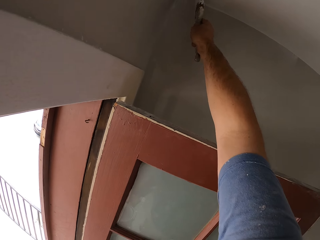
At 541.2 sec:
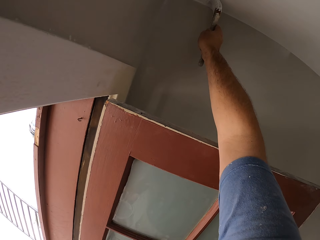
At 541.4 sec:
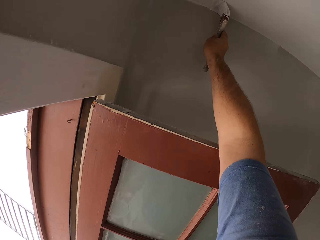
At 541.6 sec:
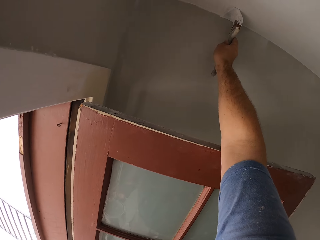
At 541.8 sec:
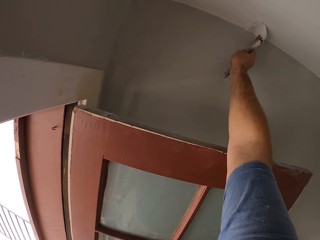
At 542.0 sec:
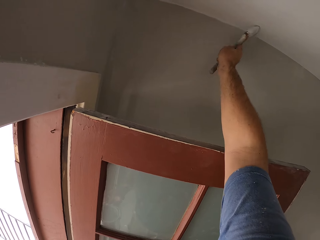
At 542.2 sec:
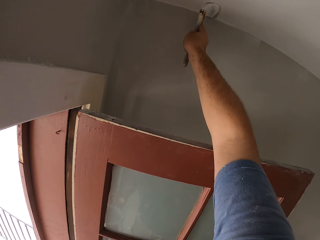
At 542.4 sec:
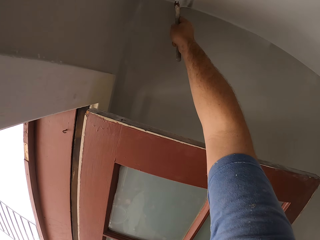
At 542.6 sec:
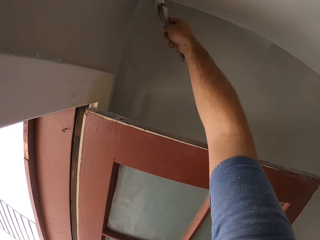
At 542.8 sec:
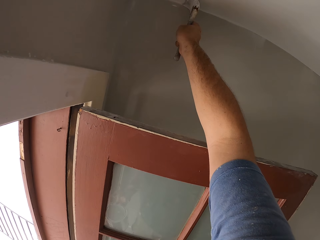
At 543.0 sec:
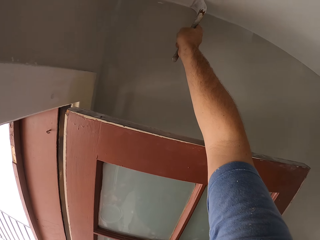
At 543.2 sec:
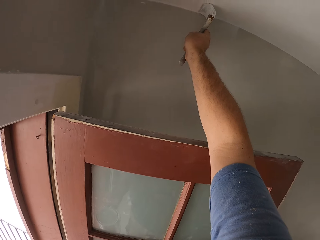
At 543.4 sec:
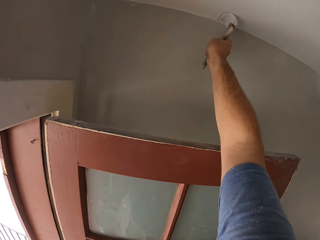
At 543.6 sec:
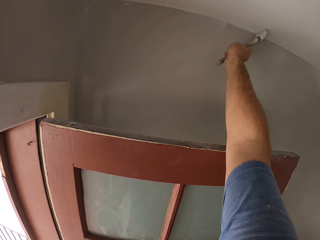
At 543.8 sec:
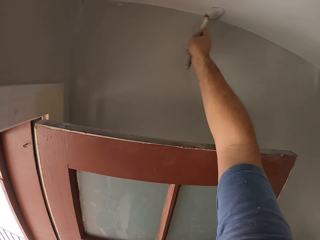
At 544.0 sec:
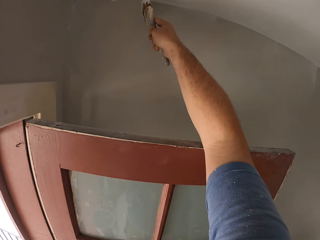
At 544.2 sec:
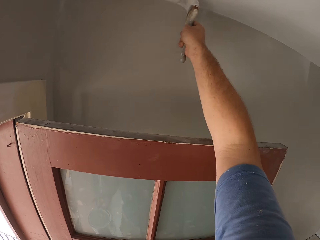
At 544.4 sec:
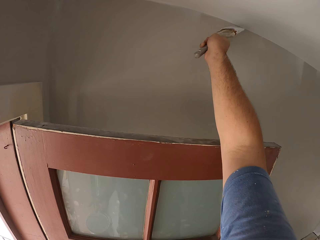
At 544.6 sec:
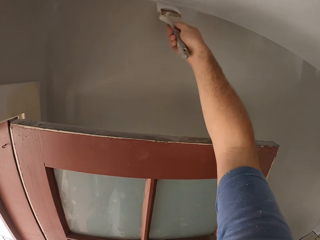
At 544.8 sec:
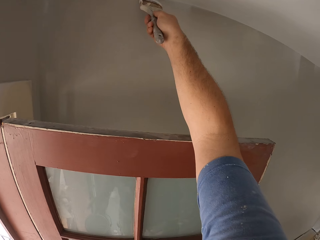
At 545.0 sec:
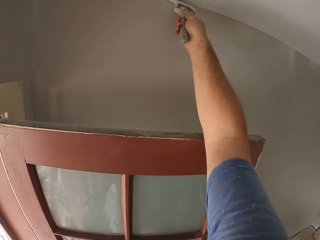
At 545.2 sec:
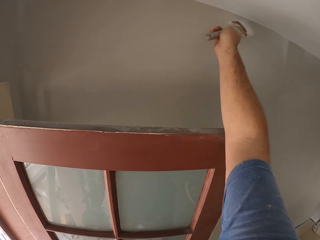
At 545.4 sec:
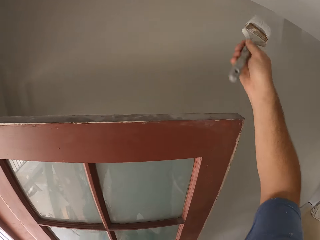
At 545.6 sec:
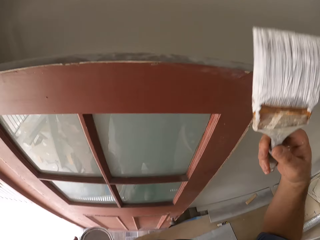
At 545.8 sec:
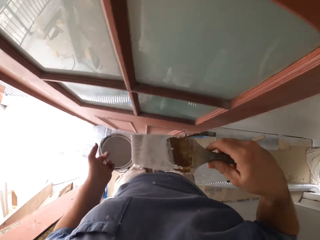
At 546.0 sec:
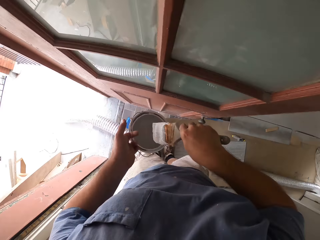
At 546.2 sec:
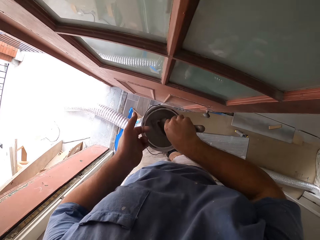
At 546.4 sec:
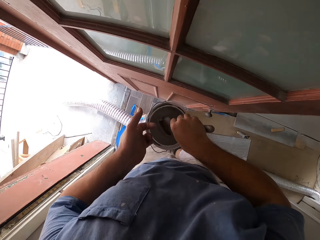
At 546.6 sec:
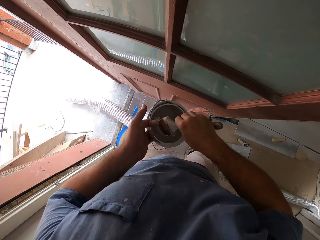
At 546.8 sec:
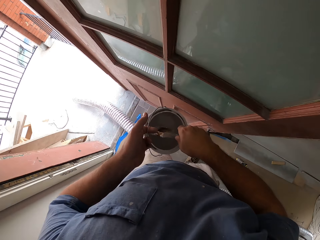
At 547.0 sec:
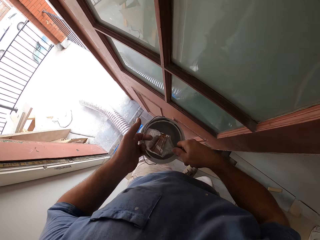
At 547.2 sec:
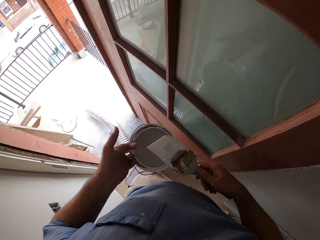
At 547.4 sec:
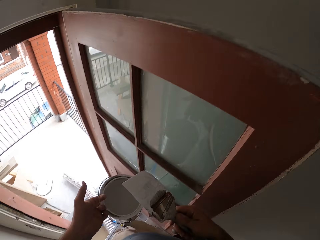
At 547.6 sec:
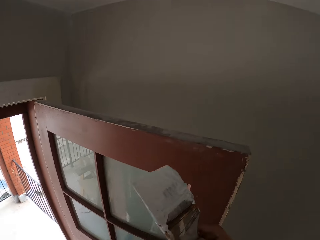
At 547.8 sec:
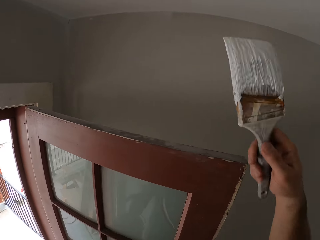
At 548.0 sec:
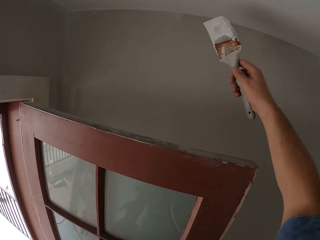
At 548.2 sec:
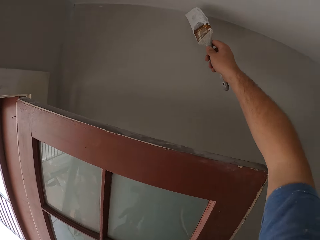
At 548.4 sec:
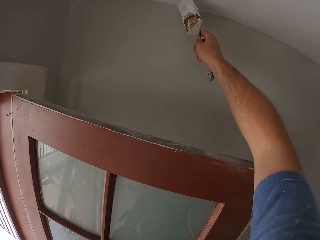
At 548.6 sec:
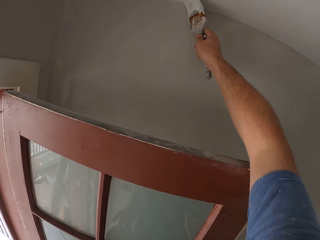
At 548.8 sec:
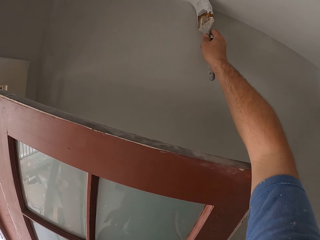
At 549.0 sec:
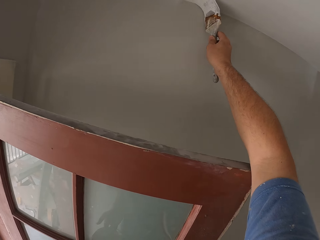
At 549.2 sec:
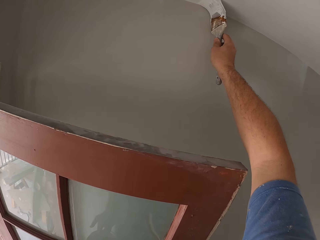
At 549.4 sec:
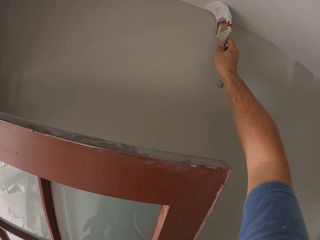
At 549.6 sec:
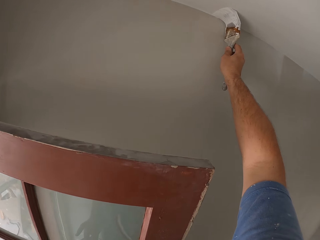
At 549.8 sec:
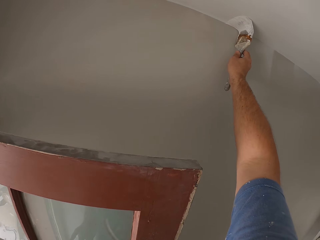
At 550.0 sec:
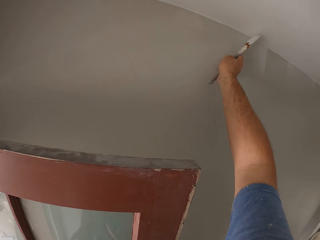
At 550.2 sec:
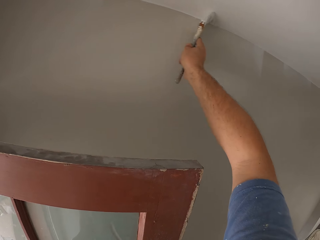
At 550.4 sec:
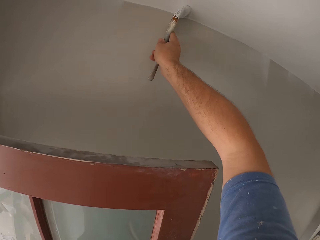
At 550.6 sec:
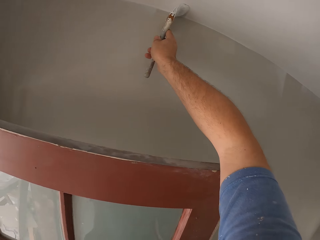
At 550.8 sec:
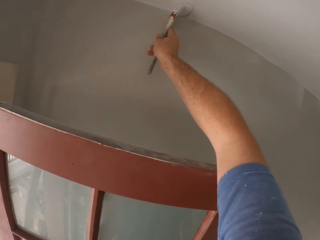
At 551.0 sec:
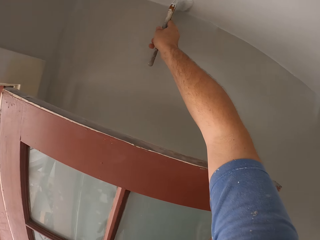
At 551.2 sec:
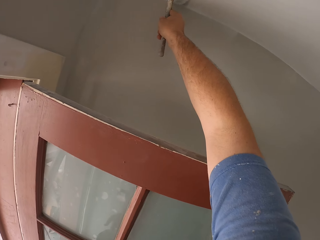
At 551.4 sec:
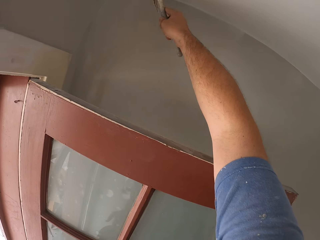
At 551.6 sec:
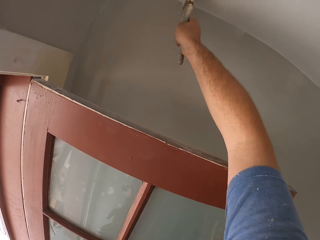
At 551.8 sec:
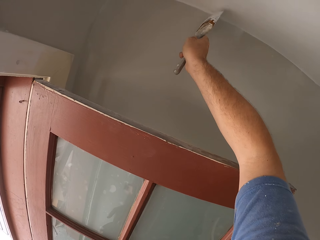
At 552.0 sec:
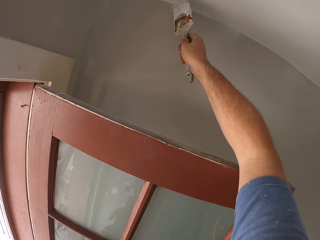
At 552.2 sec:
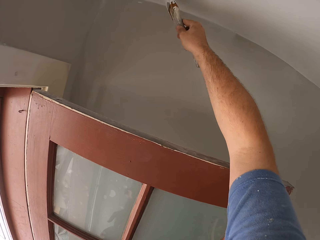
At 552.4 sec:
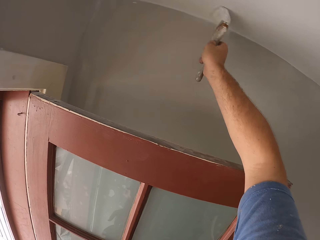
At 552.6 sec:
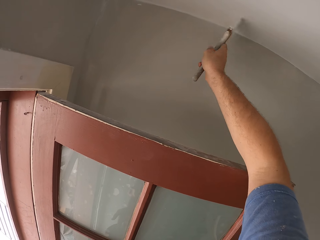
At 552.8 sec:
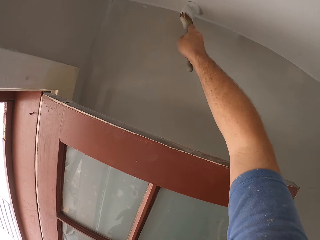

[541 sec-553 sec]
The camera wearer dips the paint brush into the bucket of paint. They paint the ceiling with the paint brush.

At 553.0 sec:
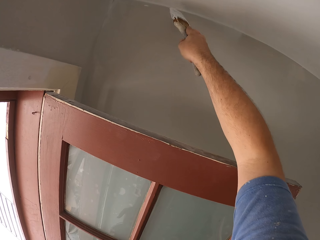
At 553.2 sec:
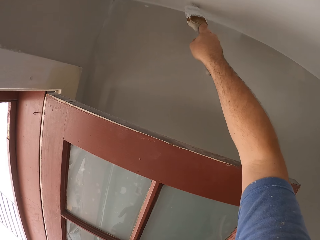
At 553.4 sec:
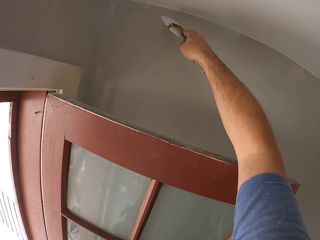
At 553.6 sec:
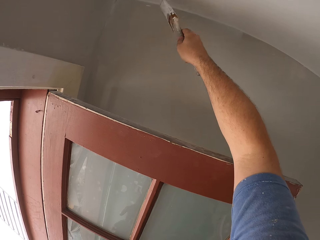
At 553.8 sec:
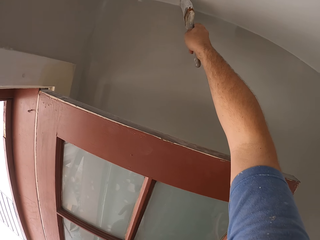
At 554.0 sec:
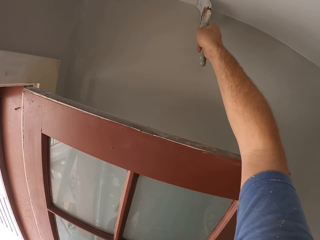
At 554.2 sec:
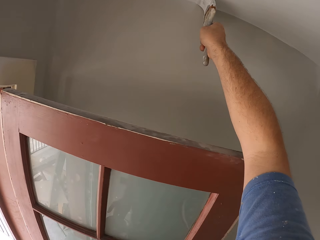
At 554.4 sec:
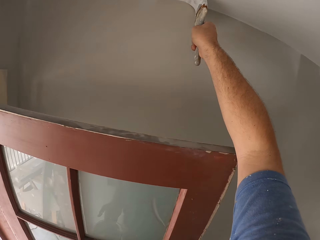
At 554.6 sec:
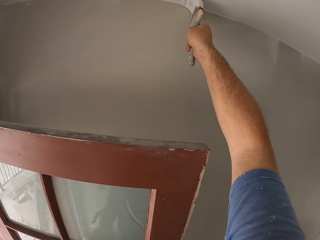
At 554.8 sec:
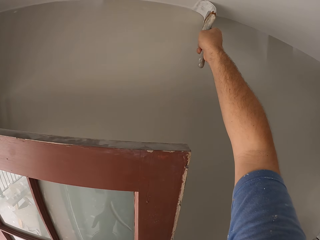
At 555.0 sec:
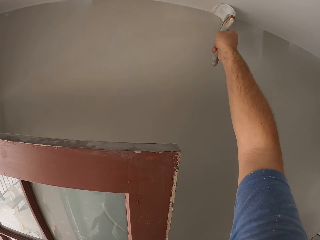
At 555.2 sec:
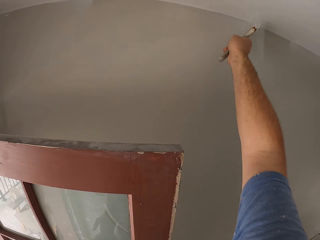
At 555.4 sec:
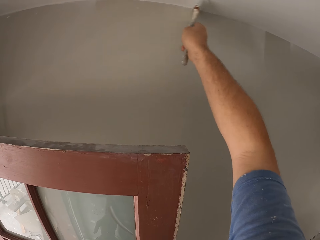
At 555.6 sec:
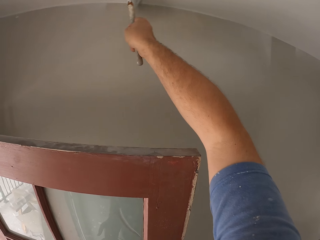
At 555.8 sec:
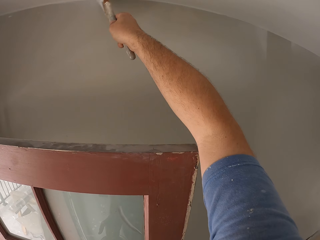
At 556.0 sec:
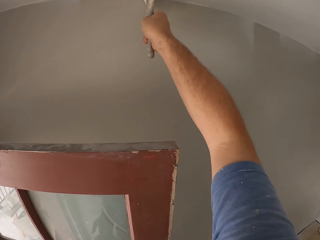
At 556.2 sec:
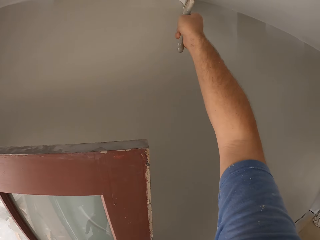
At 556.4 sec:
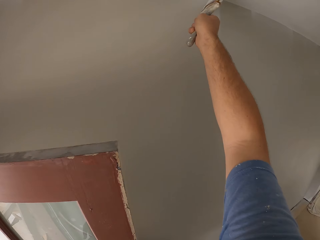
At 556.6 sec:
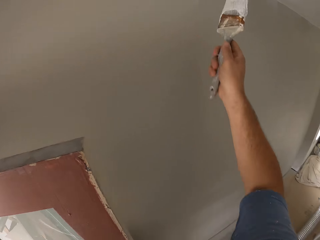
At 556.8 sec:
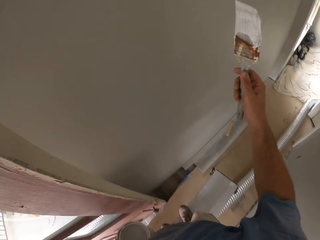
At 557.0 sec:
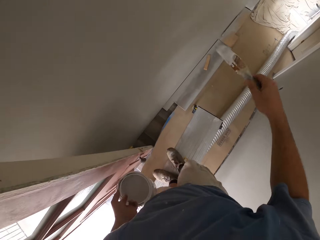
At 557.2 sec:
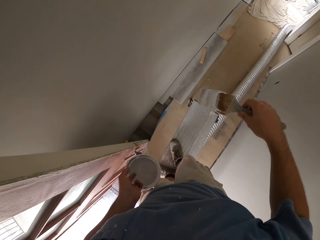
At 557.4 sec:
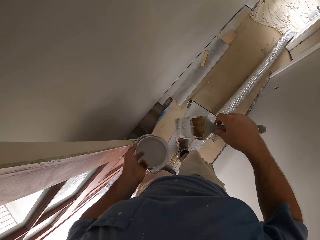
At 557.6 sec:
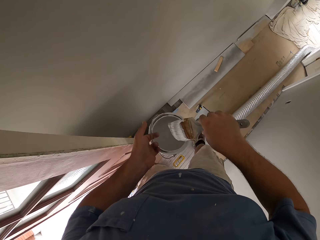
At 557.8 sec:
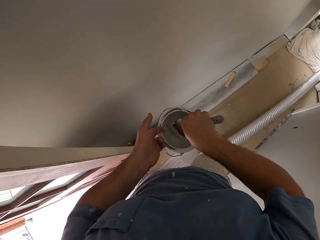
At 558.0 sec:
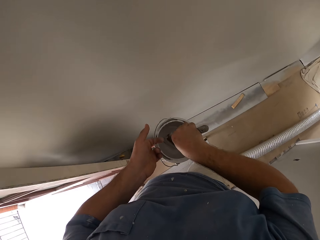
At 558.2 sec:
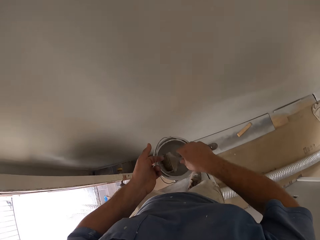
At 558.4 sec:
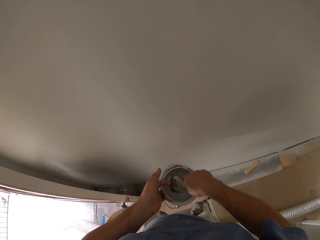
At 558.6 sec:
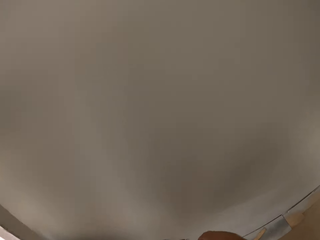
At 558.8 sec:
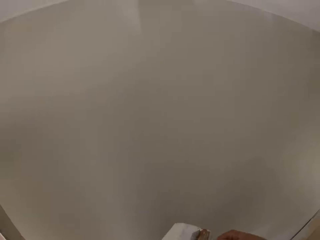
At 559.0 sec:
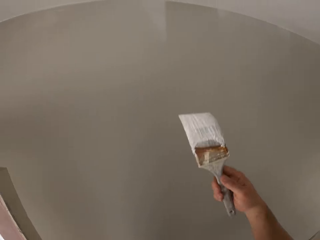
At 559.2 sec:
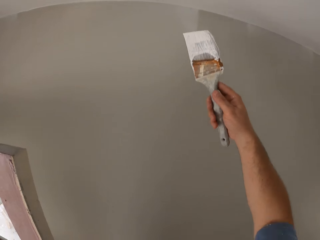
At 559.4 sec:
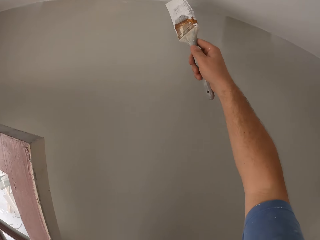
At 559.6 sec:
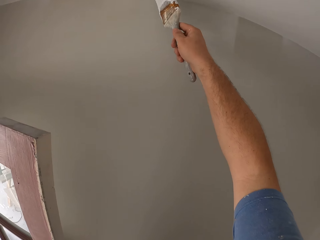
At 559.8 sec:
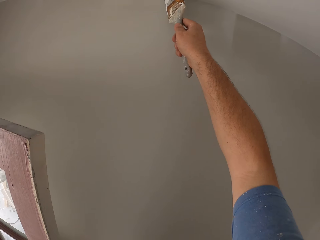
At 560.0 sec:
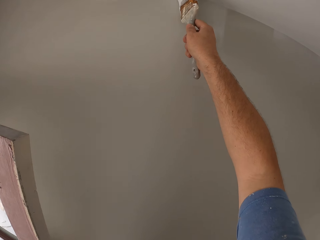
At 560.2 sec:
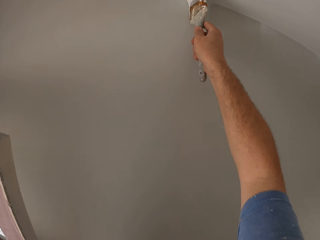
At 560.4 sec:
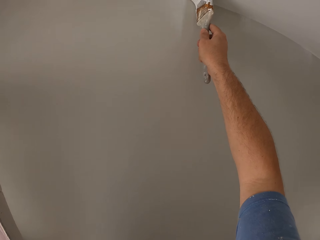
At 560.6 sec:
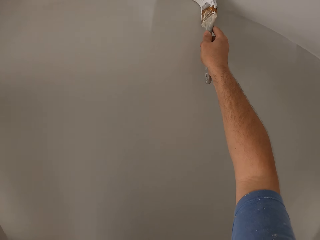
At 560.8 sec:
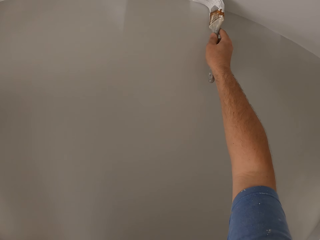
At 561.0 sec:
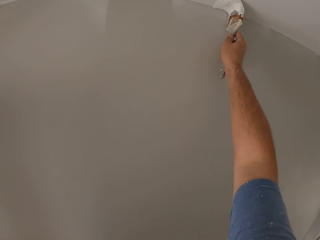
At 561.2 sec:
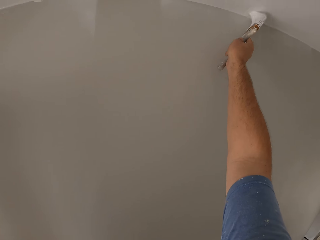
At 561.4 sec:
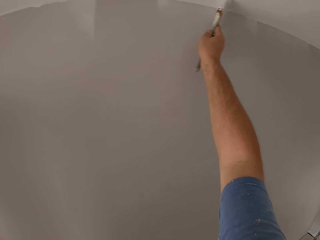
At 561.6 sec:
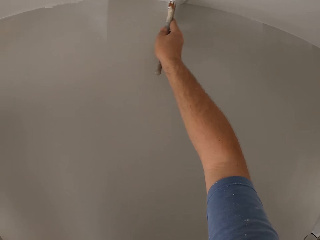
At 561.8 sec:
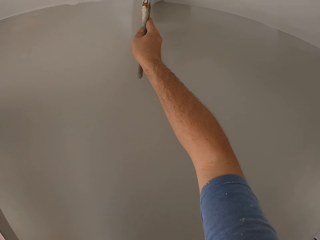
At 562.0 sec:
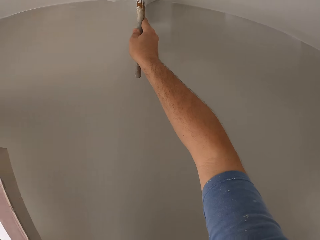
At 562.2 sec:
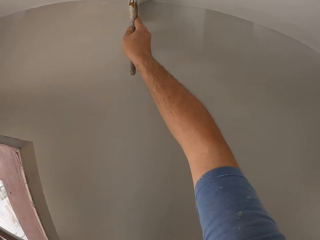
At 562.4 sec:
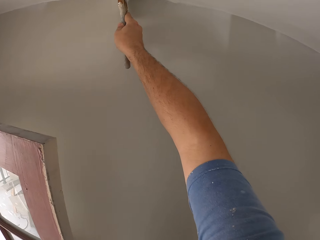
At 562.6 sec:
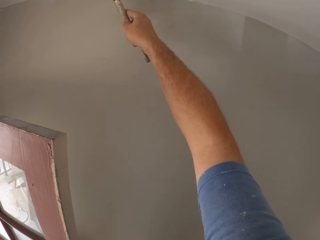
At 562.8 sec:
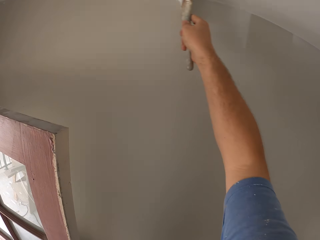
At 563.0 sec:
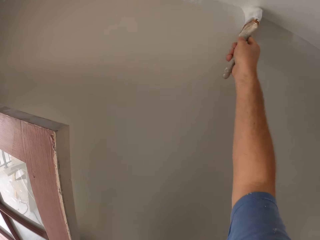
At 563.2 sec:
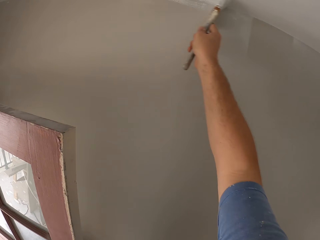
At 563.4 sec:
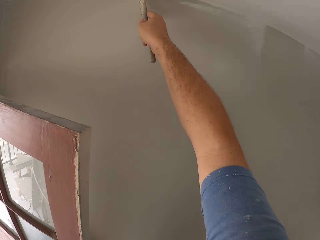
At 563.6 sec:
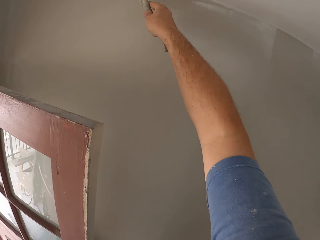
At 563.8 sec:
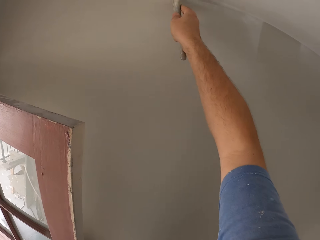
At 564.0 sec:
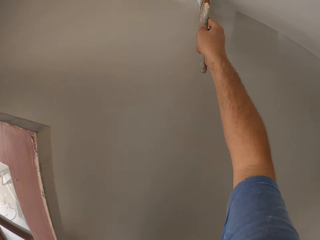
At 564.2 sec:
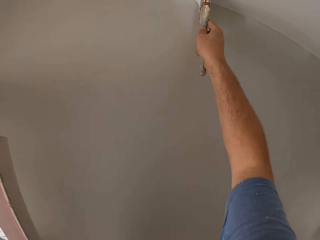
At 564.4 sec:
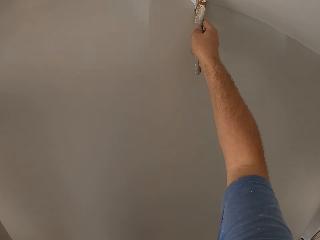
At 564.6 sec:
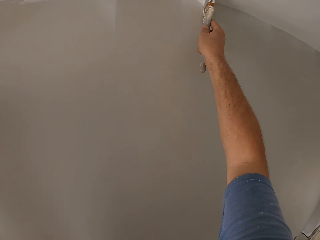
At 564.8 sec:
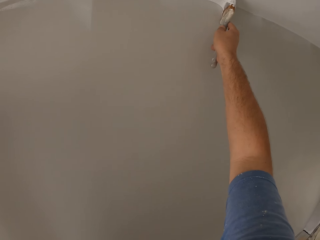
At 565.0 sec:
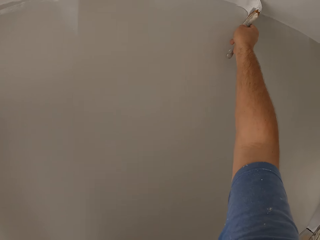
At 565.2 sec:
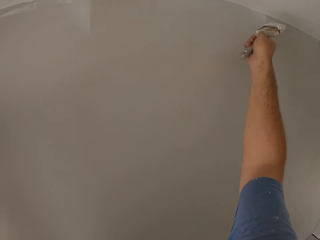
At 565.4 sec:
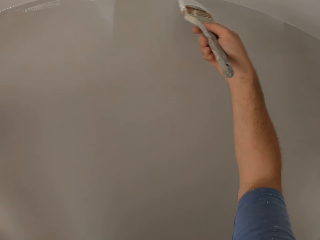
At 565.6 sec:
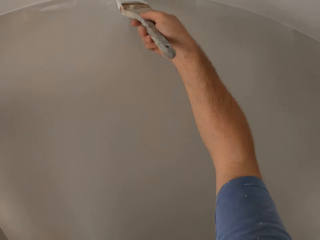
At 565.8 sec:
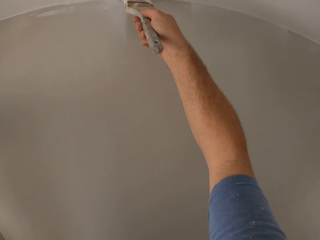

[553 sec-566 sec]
The camera wearer moves his hand towards the can of paint. He dips the paint brush in the can of paint. He turns the paint brush. He moves his hand towards the ceiling. He paints the ceiling with the paint brush.
